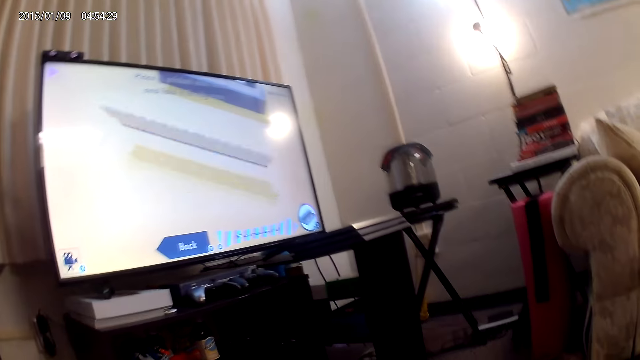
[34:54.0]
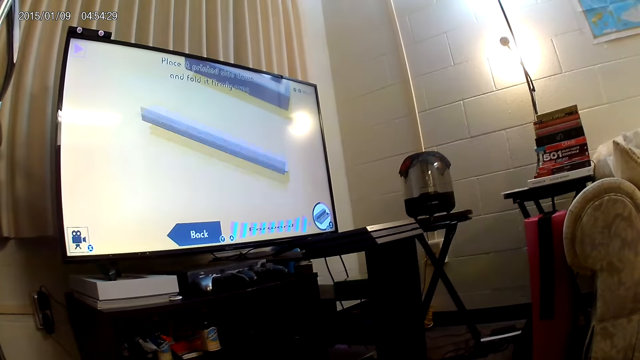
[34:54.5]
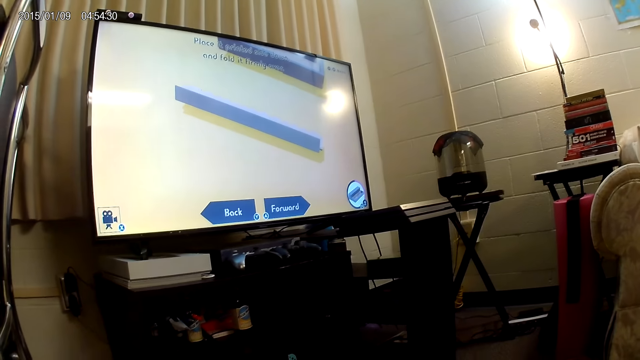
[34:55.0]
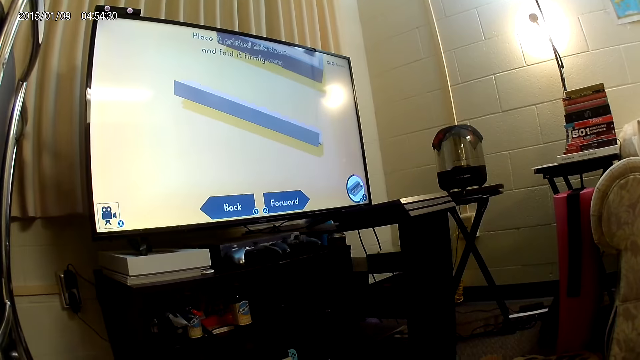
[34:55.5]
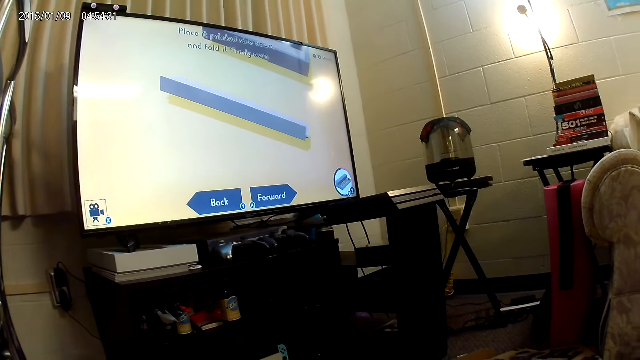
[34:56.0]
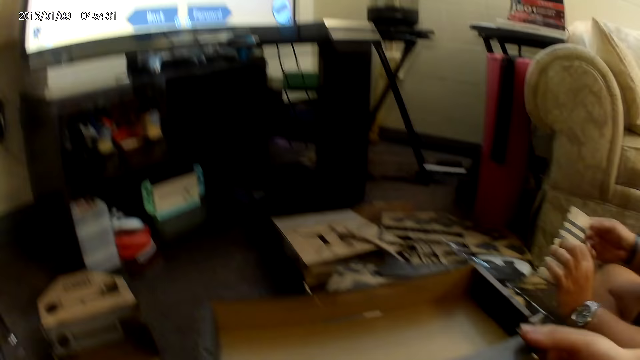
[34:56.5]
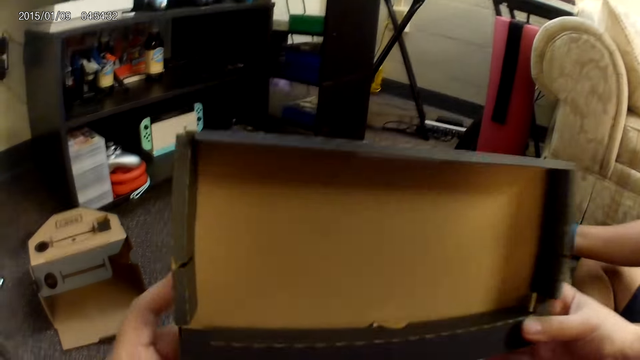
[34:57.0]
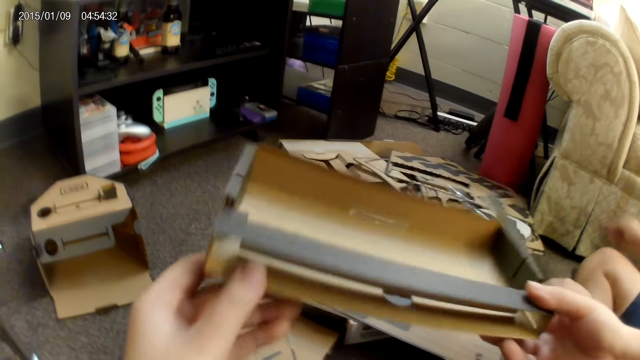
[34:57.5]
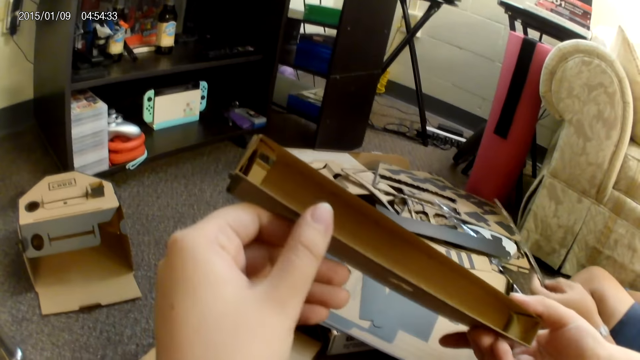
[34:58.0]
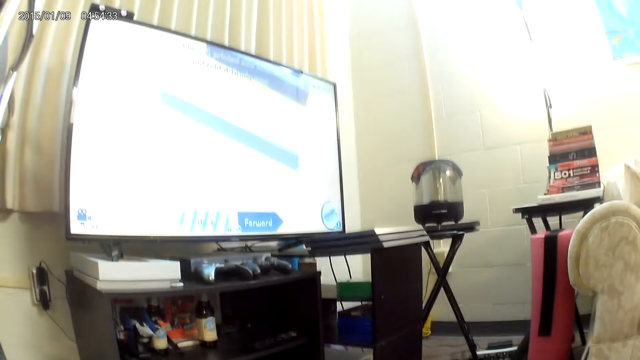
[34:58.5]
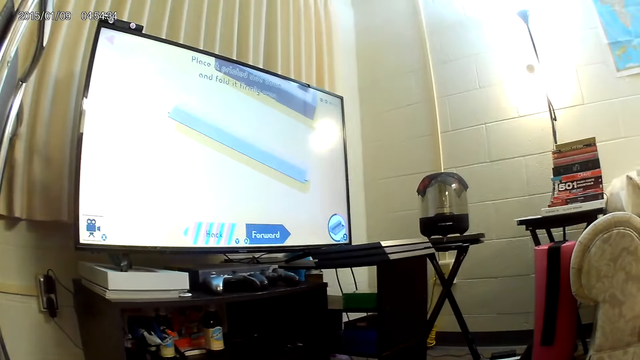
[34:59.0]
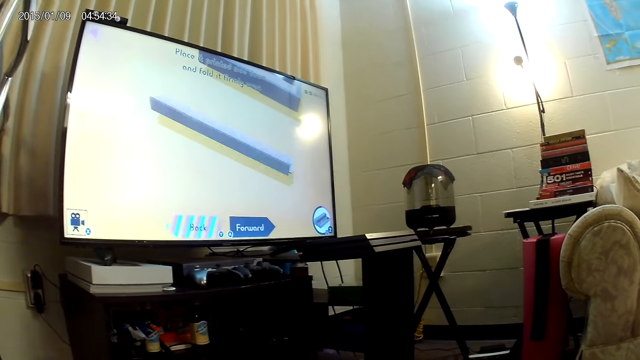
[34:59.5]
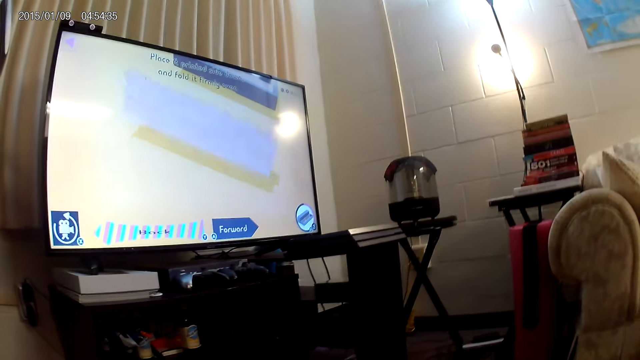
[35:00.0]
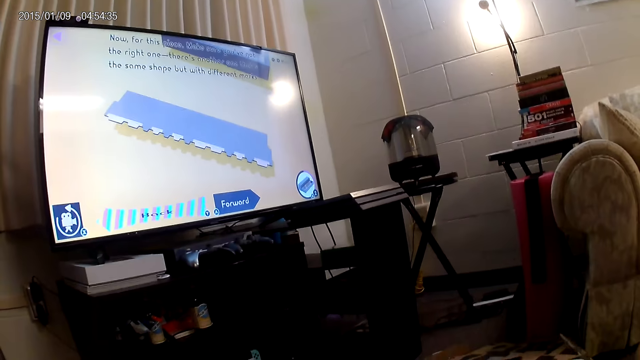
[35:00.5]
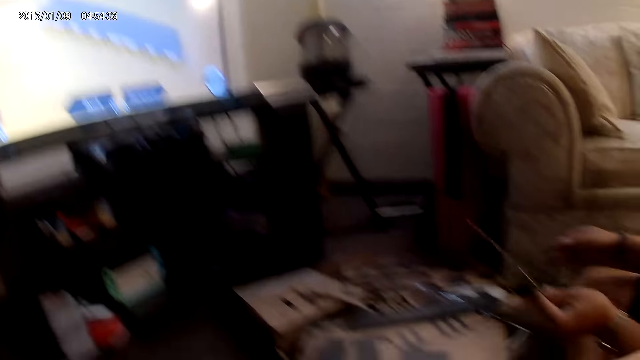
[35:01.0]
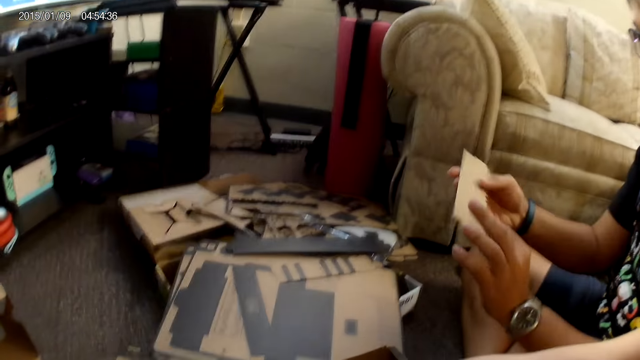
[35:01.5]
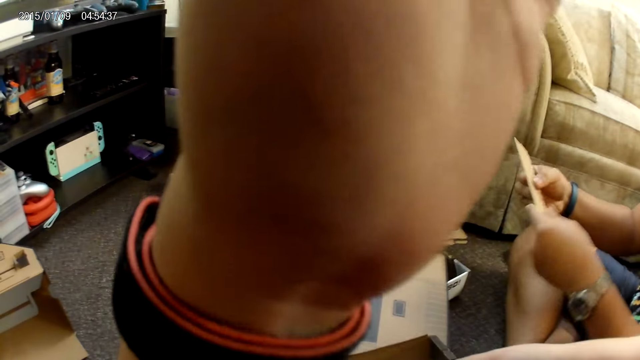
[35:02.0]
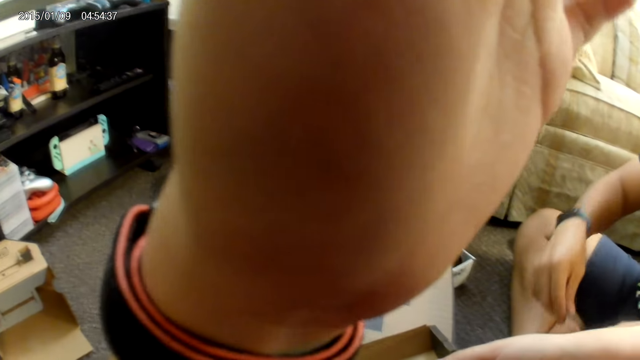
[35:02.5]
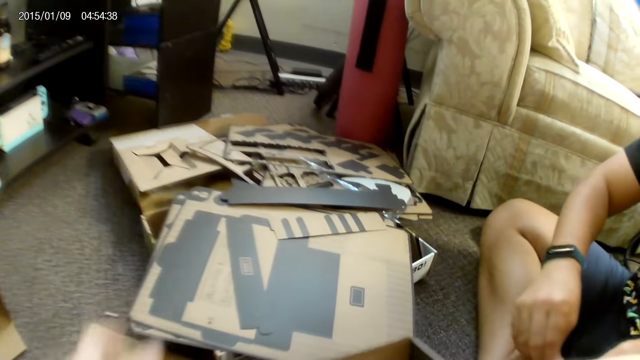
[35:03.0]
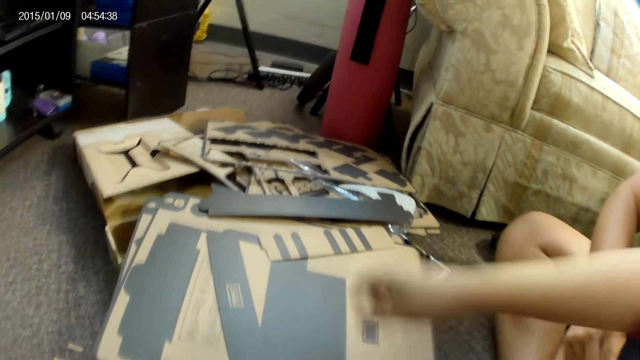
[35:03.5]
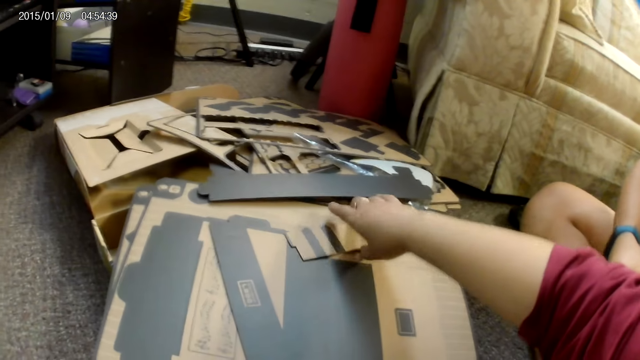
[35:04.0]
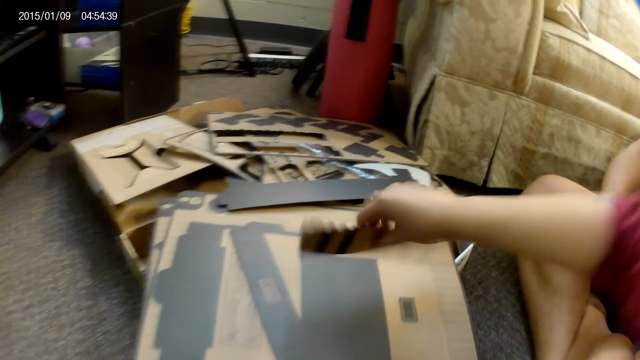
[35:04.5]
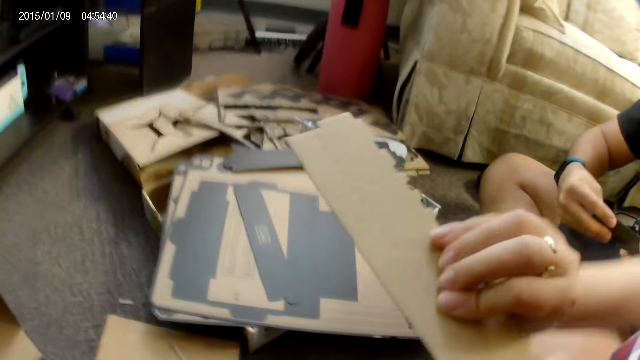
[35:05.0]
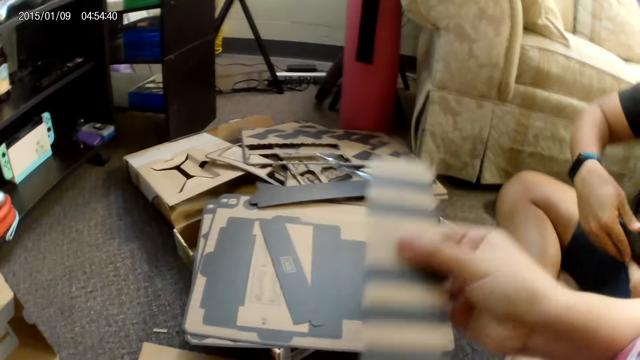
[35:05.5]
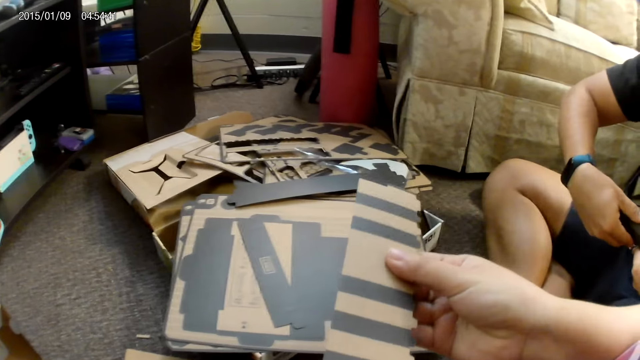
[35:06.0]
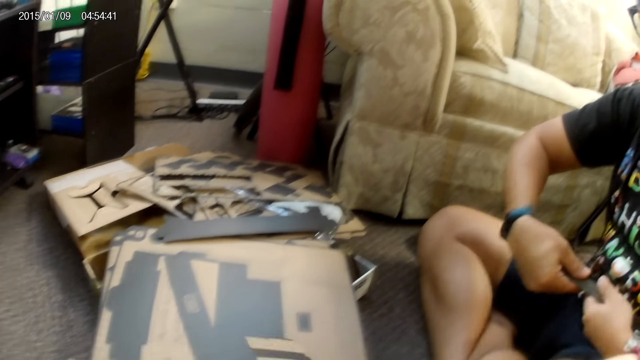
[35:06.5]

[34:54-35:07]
The camera wearer checks the box. A person holds the cardboard with two hands. The camera wearer adjusts the camera on her head with her left hand and touches the face area. She picks up the cardboard from a stack of cardboards with her right hand.

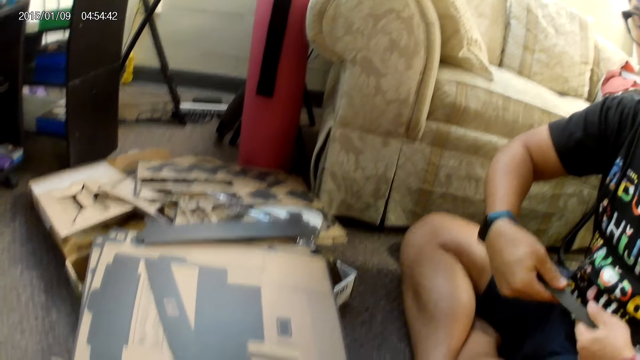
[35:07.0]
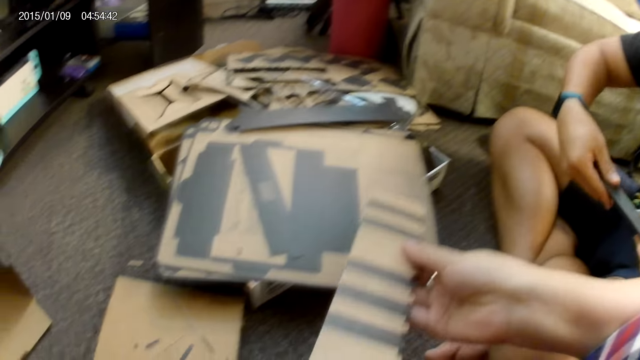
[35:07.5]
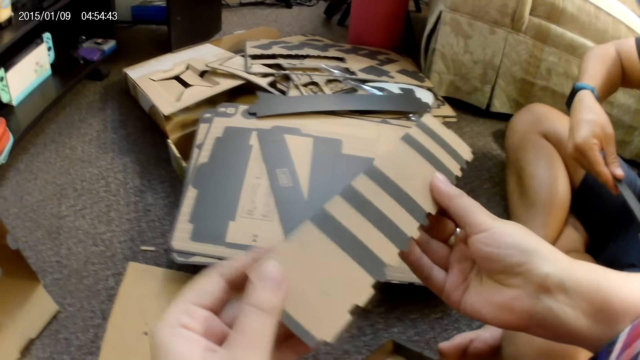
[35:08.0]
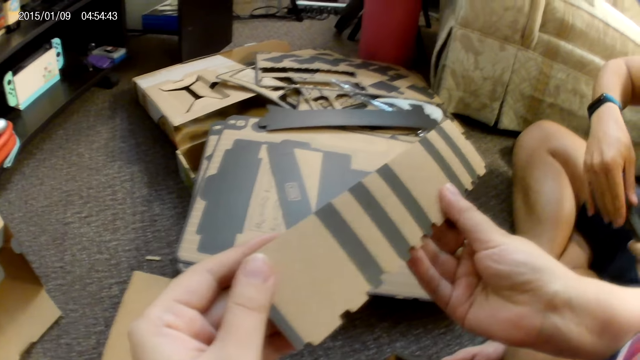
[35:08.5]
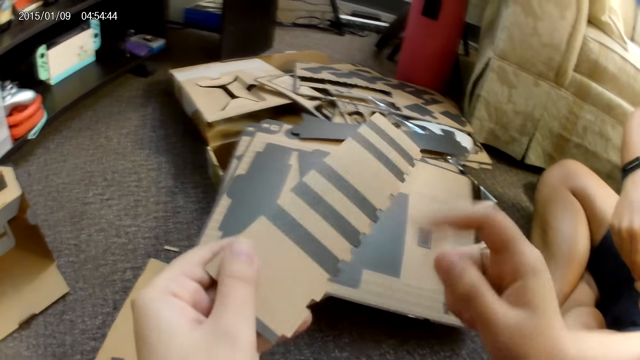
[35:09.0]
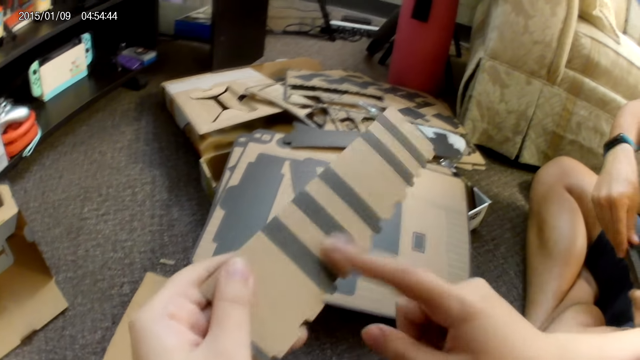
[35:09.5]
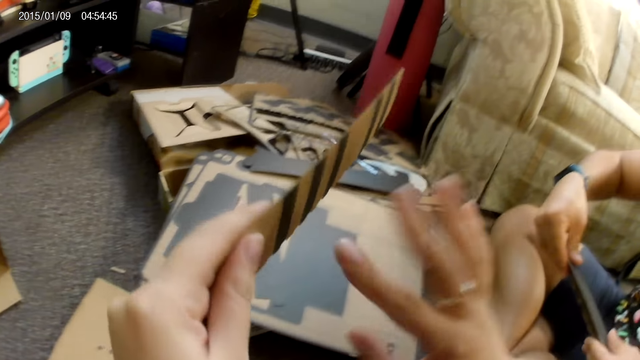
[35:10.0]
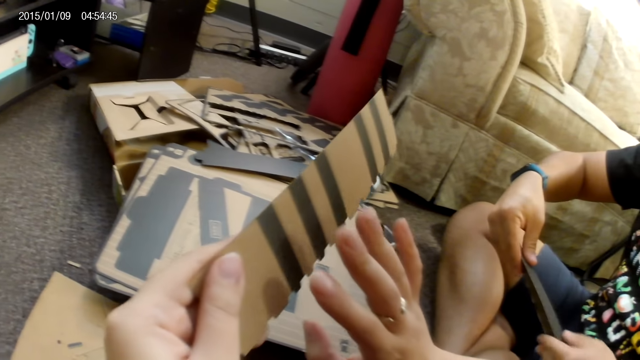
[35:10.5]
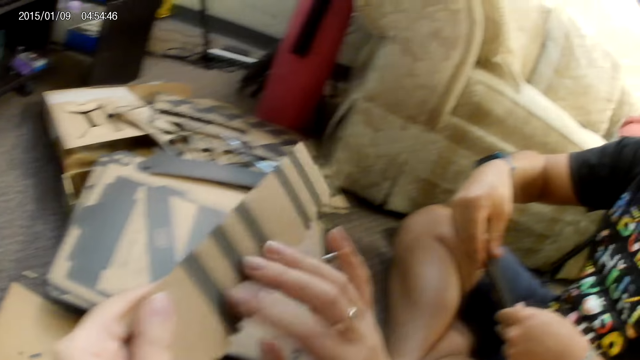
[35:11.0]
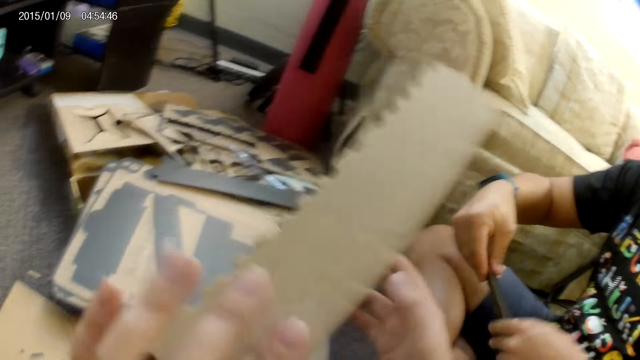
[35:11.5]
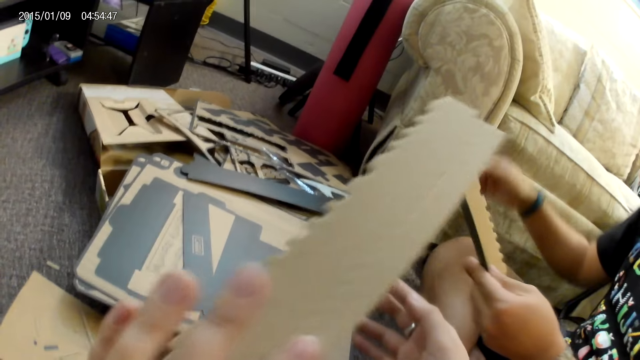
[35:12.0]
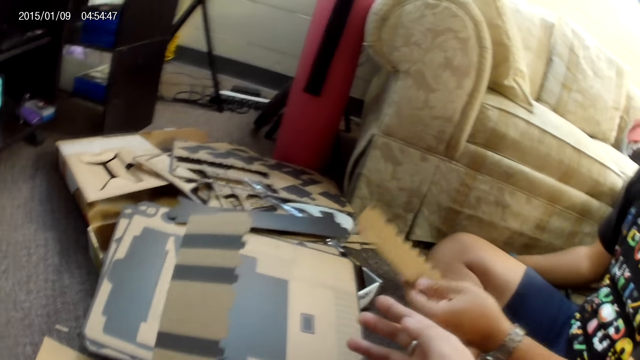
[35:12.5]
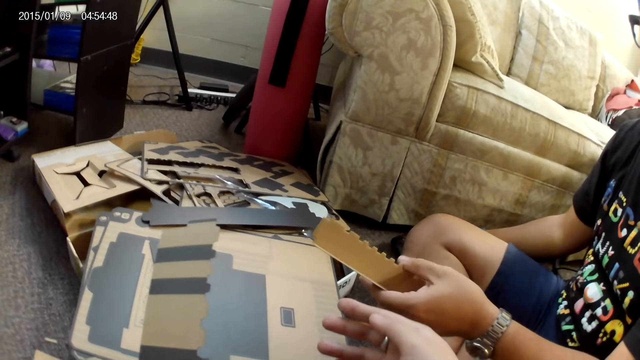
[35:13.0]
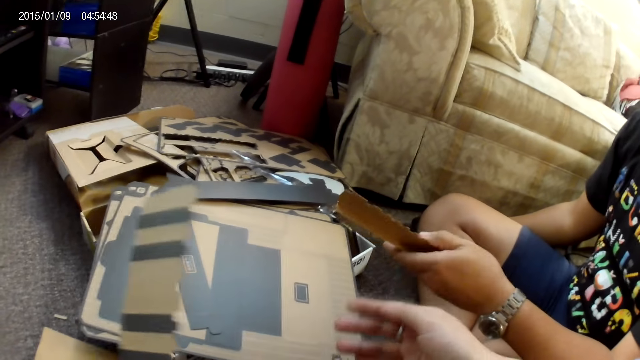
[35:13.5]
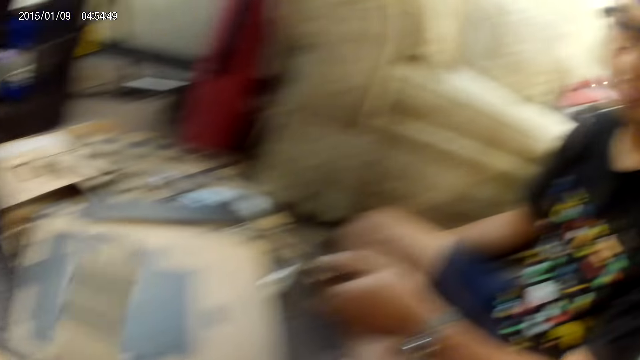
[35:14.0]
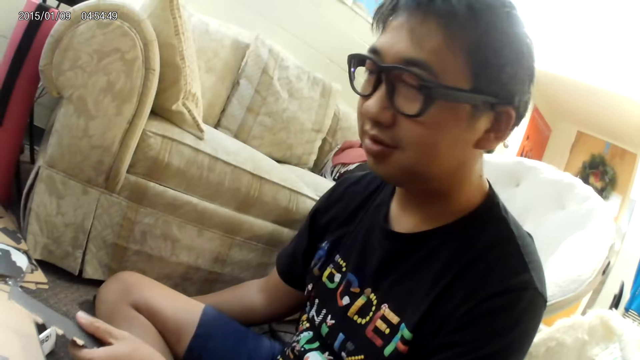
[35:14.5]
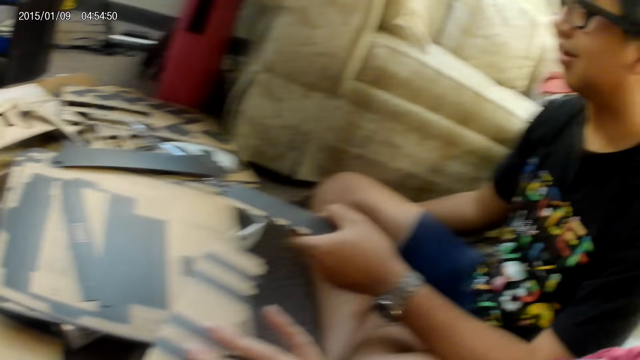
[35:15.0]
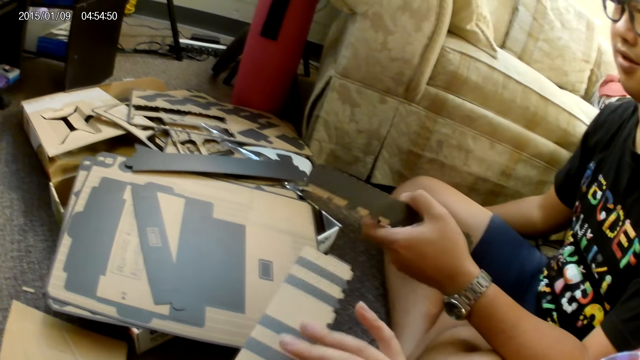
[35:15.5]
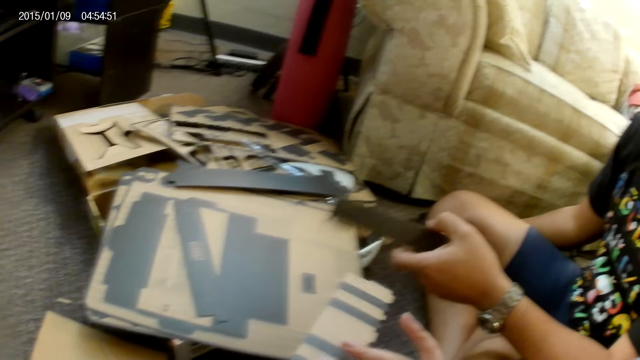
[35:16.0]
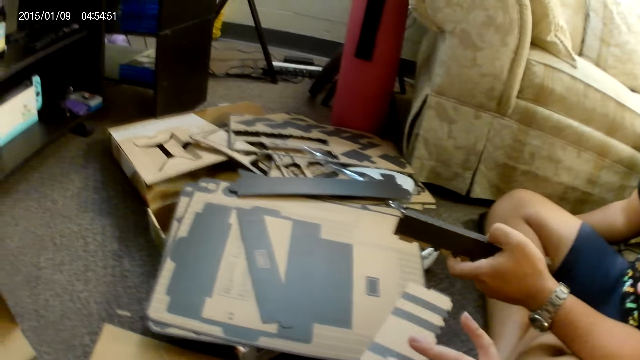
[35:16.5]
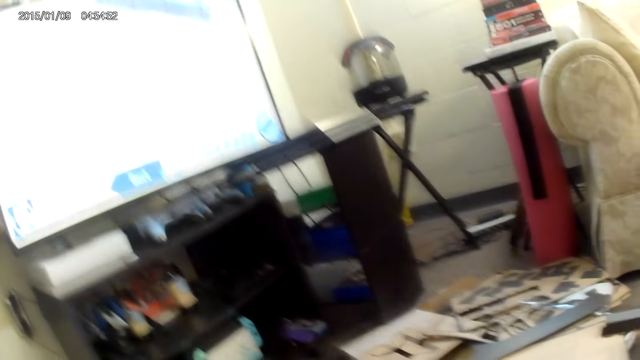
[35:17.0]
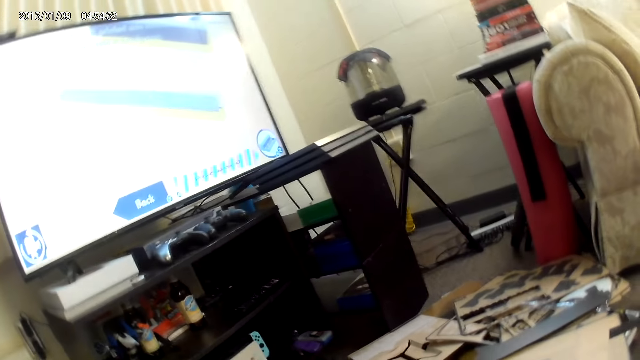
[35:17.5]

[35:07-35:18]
The camera wearer looks at the carton. She touches the cardboard in her left hand with her right hand. A person assembles the cardboard construction game with both hands. The camera wearer turns the carton. The person holds the cardboard in his left hand. The camera wearer touches the cardboard in her left hand with her right hand.
